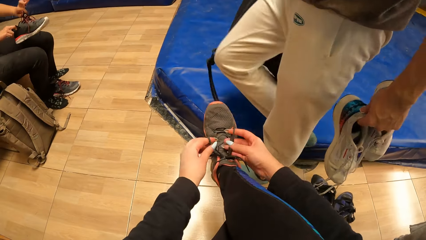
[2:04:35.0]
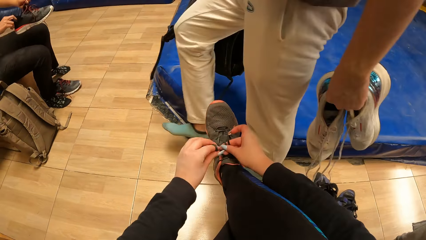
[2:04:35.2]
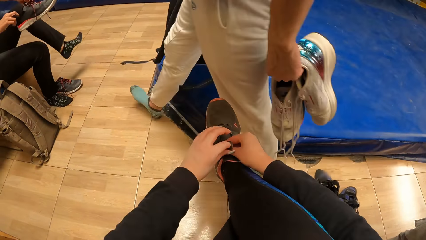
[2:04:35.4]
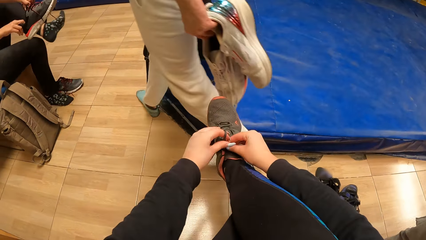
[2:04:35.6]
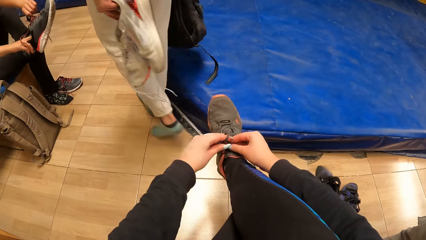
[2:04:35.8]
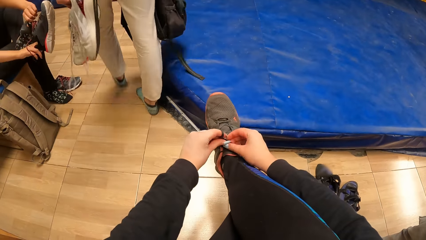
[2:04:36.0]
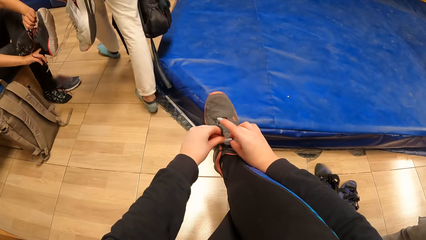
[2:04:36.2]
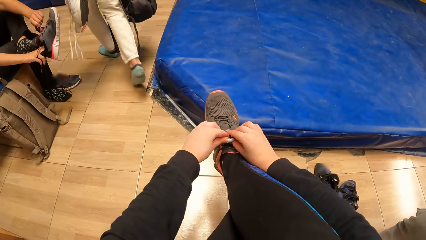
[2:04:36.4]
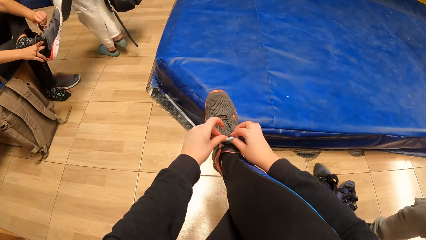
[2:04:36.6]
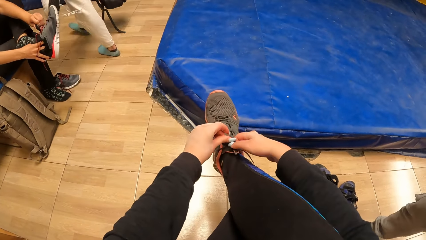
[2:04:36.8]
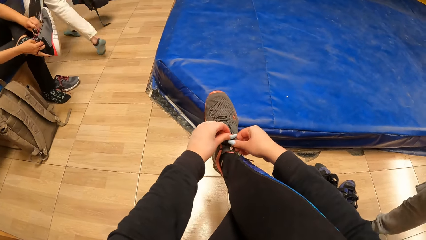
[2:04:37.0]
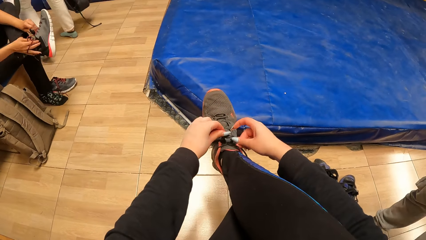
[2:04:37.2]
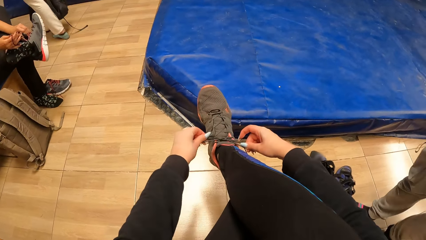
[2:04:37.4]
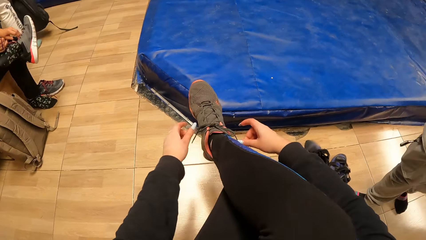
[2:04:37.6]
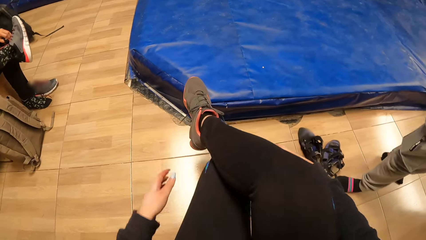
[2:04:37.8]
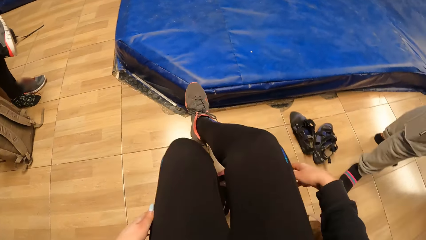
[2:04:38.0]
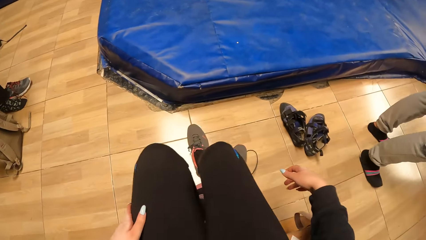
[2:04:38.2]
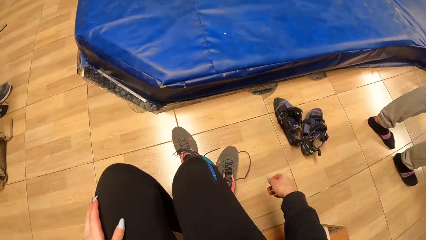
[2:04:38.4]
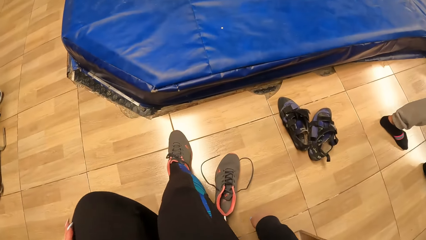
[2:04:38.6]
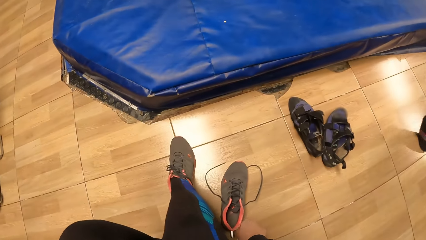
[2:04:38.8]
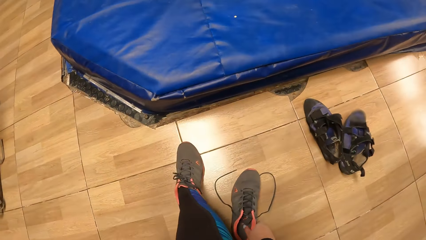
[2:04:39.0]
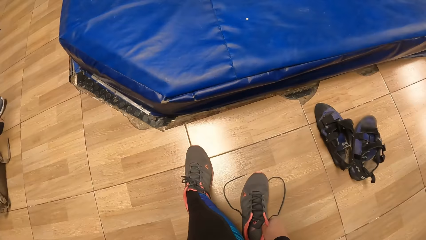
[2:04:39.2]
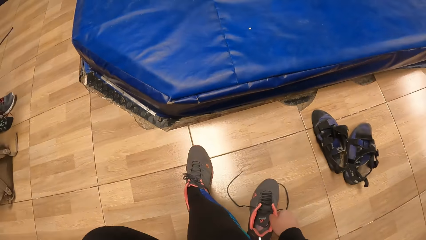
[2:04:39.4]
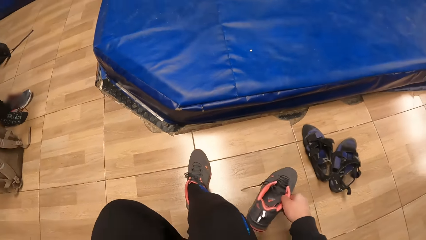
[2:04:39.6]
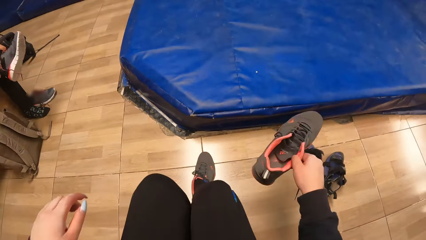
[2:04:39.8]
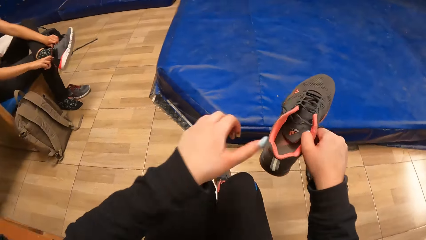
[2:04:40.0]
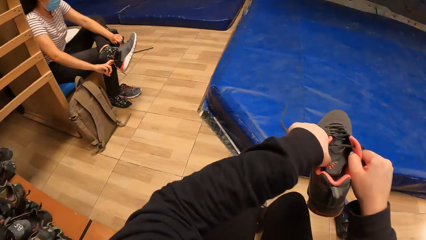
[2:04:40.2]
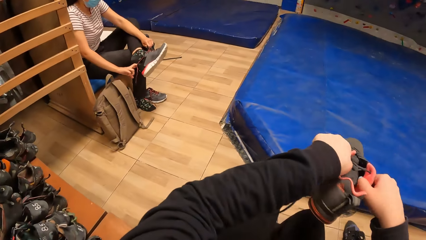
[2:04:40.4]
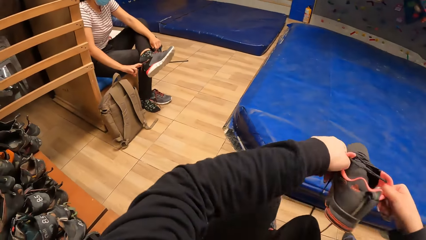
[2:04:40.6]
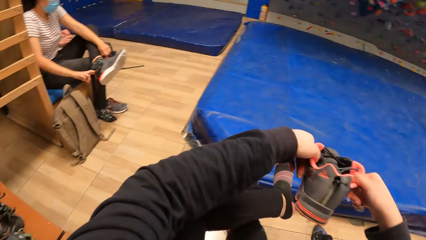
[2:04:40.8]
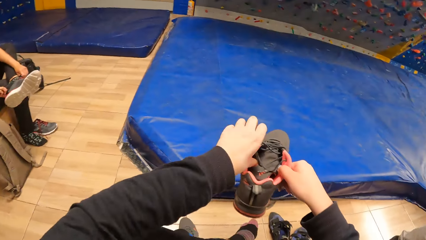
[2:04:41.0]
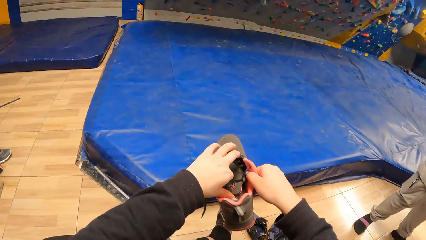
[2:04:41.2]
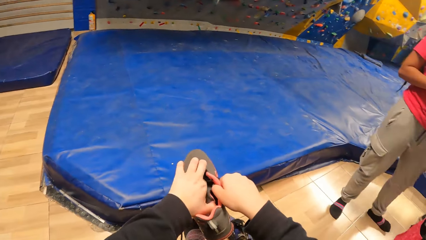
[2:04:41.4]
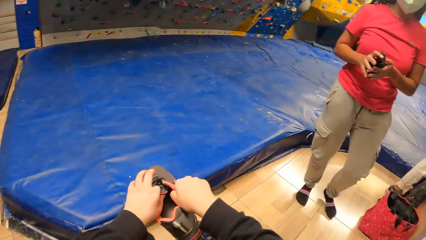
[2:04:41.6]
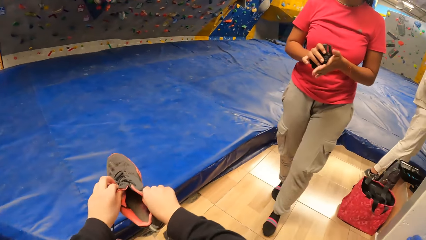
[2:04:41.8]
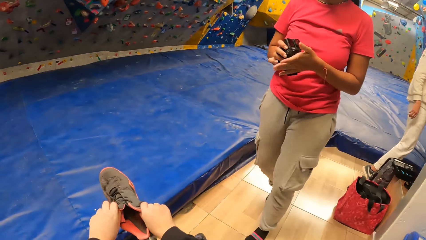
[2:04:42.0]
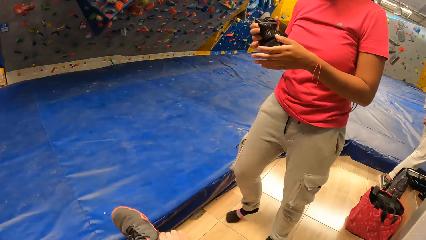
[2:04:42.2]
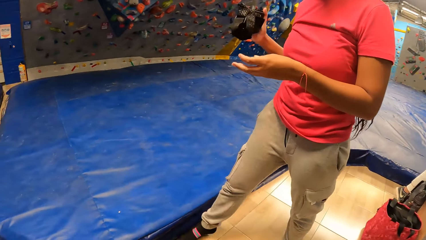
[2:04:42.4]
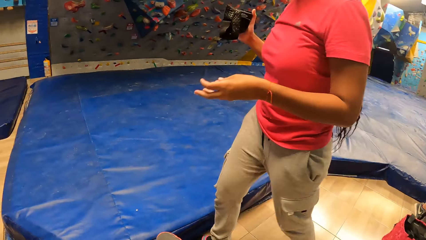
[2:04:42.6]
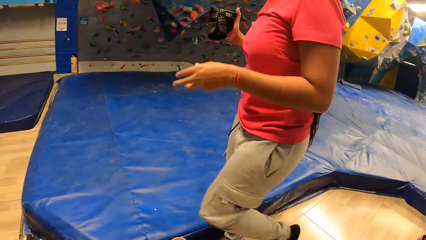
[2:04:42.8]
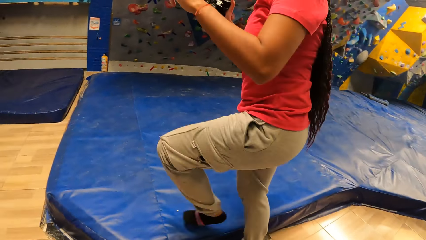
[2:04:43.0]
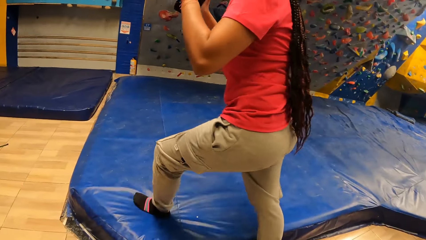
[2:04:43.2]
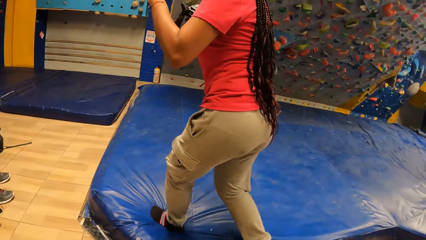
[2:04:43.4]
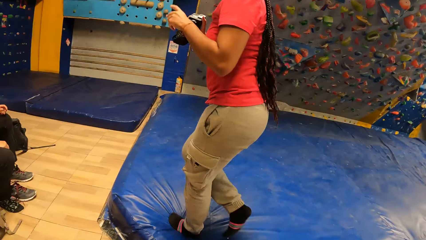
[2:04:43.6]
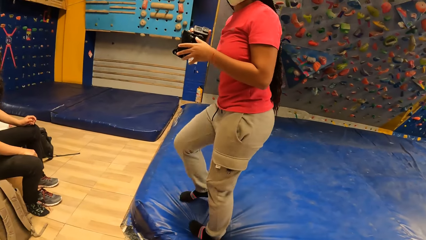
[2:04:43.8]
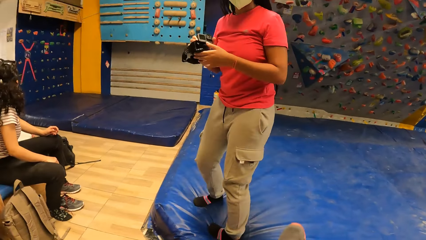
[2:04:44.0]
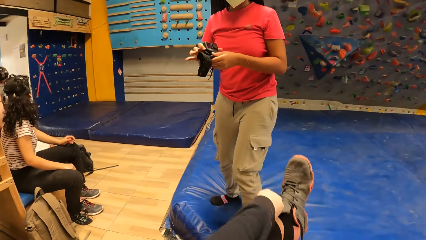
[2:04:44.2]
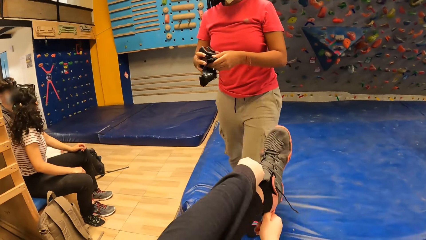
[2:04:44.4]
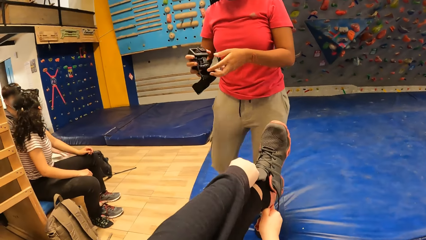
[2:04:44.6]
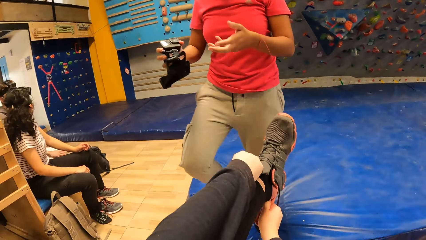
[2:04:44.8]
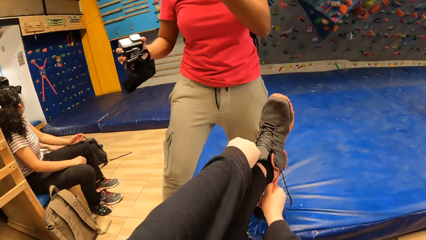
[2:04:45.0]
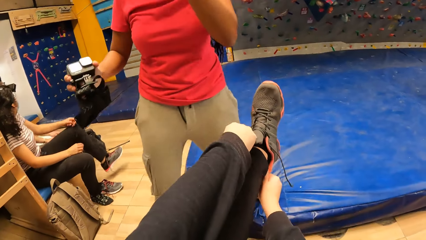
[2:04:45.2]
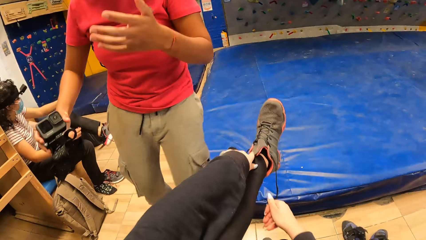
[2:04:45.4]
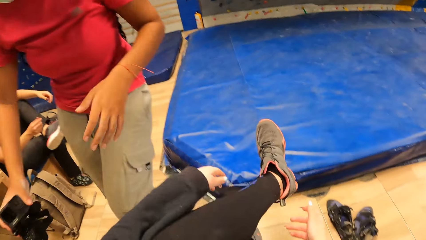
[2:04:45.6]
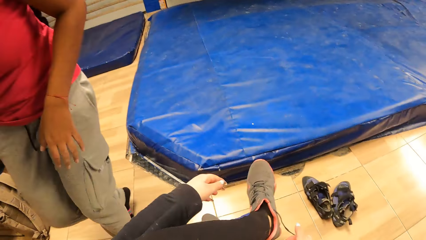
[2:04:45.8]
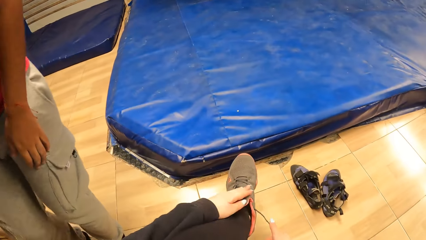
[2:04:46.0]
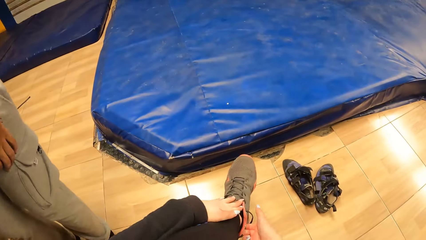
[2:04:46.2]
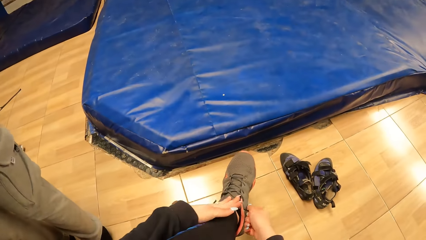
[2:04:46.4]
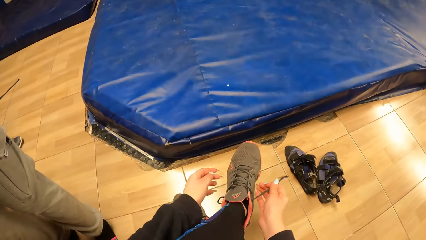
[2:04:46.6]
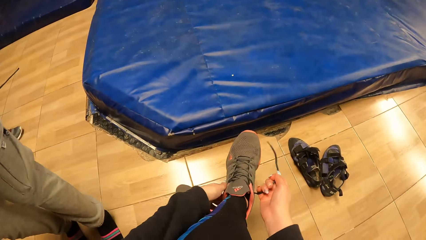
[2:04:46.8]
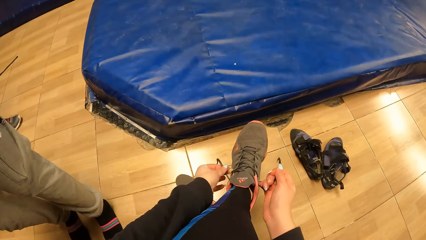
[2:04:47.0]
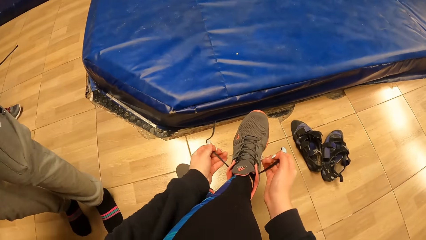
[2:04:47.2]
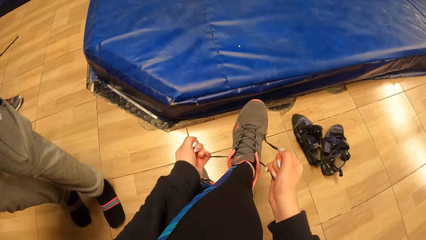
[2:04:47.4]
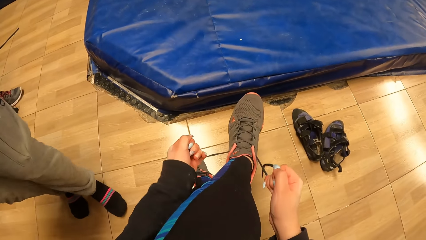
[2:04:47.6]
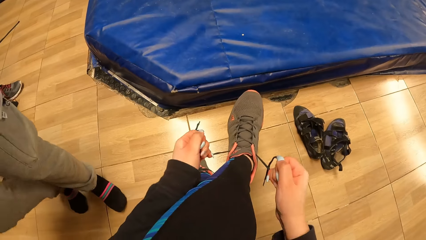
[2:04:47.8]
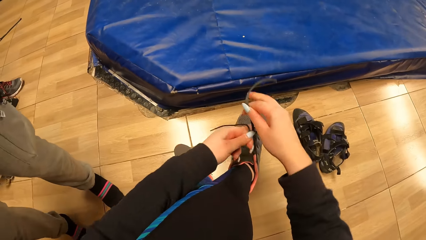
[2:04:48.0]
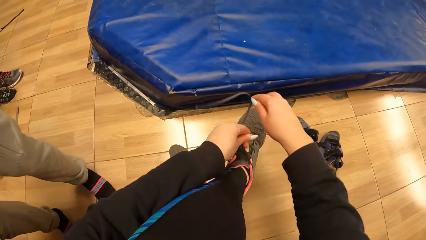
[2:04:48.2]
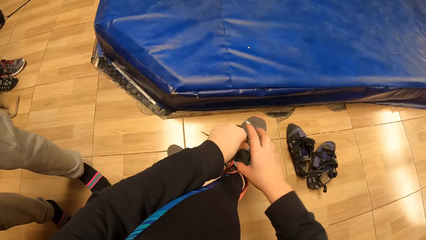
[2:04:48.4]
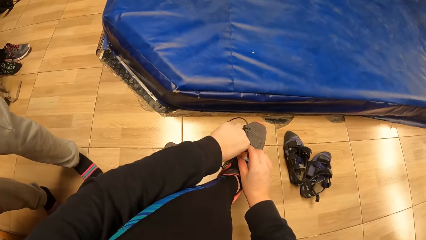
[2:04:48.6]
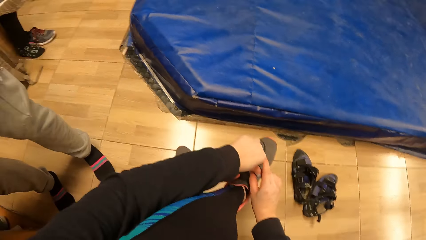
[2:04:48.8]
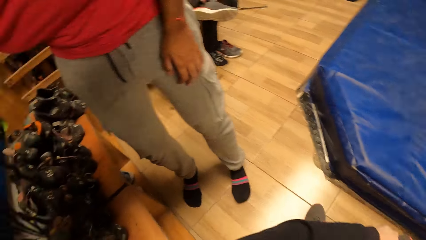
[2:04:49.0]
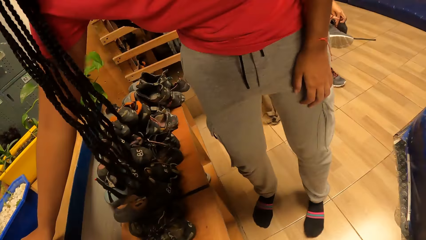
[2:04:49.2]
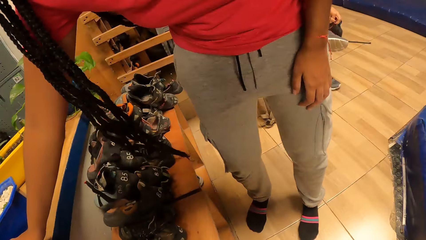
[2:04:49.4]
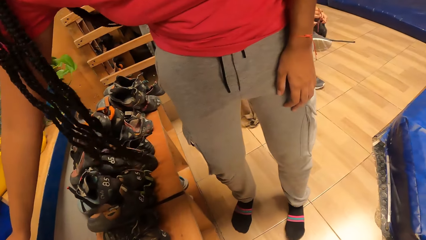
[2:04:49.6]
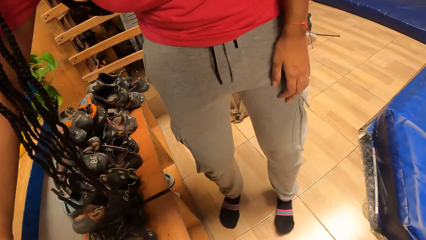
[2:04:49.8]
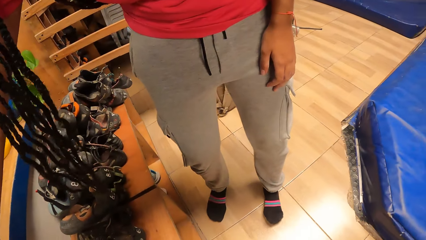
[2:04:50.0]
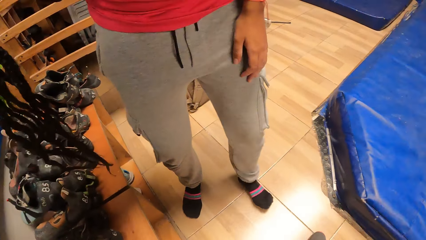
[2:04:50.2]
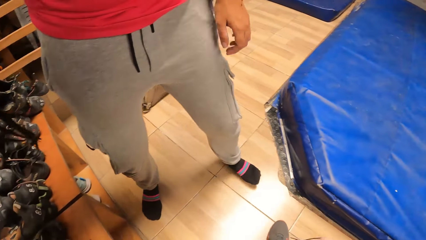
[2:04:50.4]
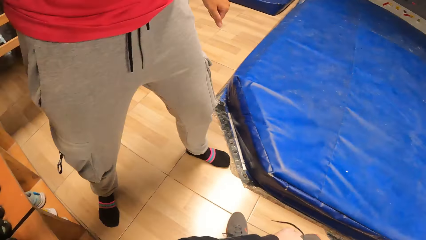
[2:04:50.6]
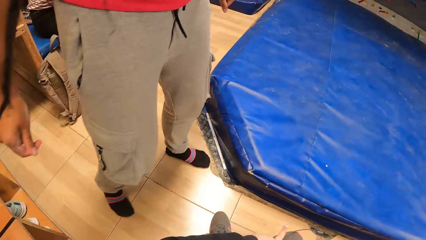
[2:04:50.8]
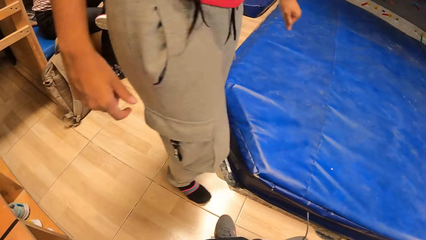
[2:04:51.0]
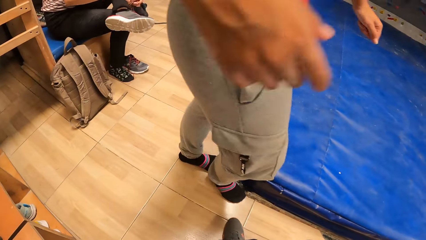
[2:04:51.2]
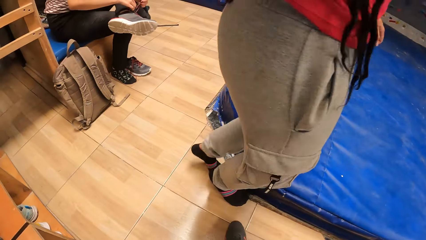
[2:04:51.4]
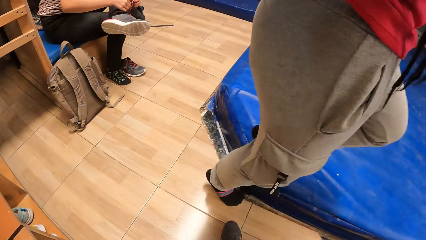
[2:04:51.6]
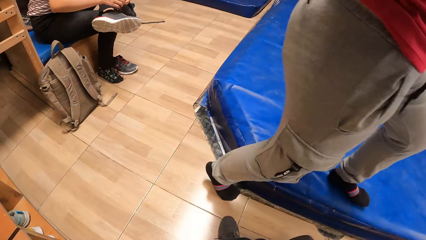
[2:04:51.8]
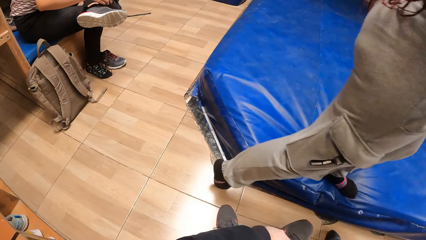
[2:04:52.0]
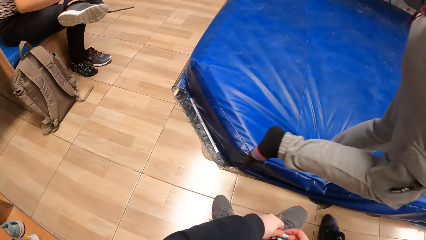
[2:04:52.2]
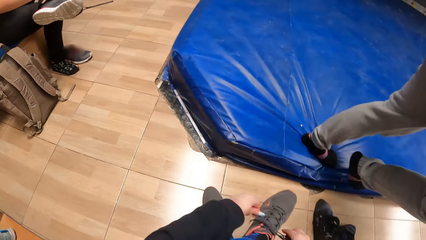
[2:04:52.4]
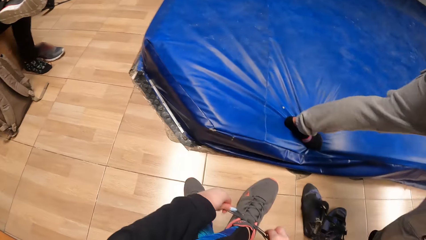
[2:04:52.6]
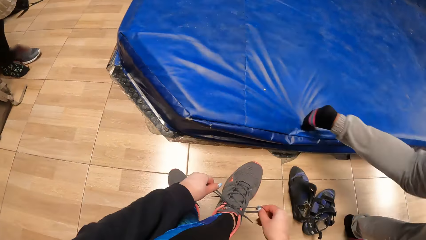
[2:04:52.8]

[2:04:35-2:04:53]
The camera wearer picks up a shoe. She wears the left foot of her sneakers. She ties the lace of her left sneaker with both hands.
